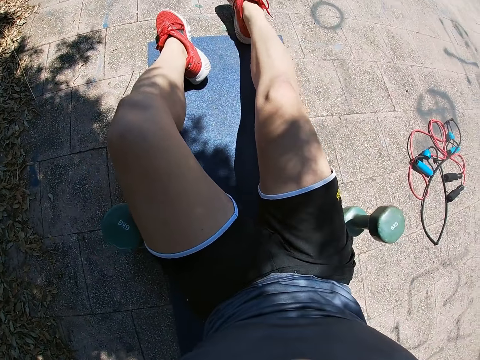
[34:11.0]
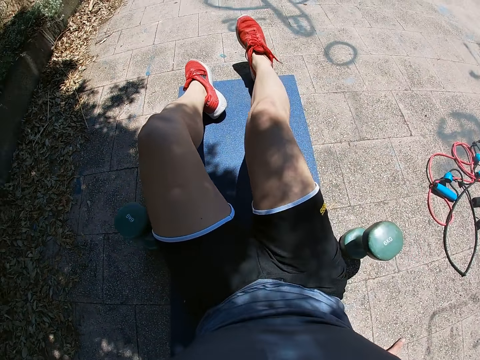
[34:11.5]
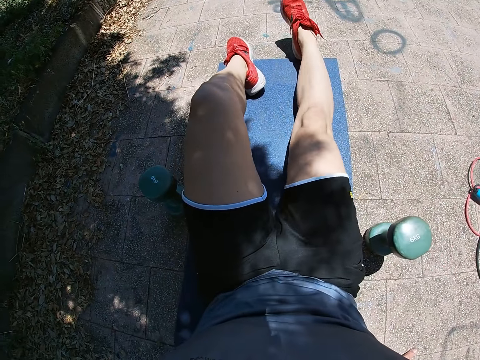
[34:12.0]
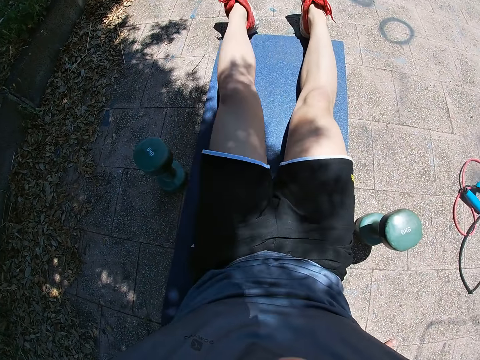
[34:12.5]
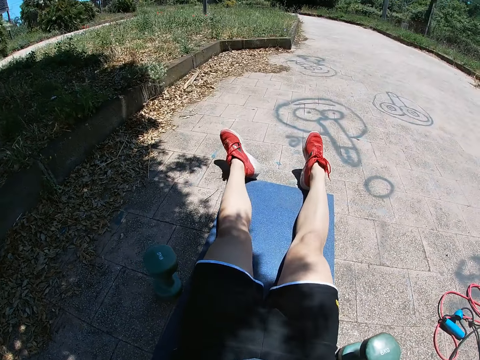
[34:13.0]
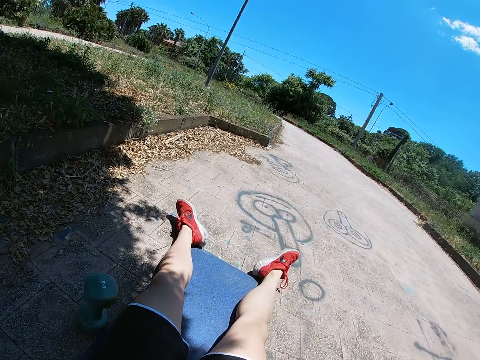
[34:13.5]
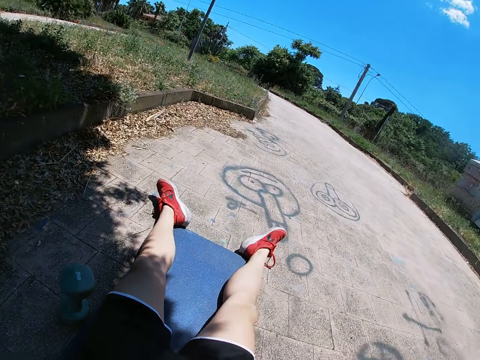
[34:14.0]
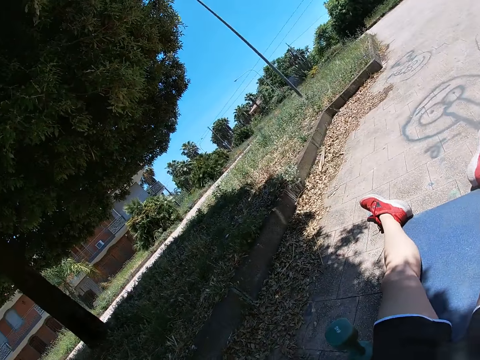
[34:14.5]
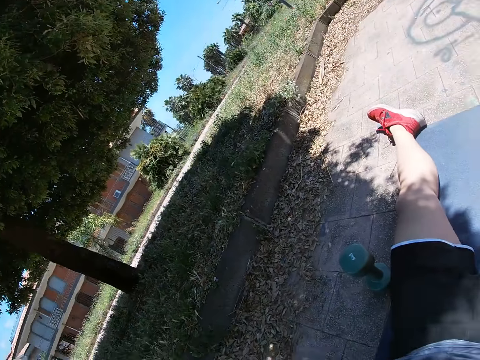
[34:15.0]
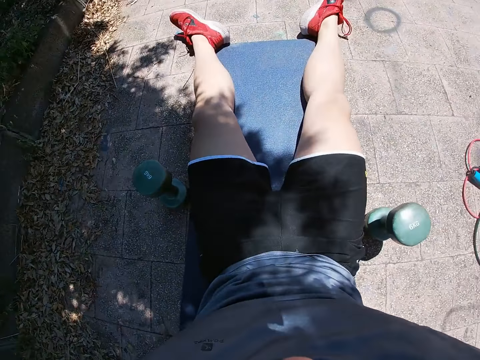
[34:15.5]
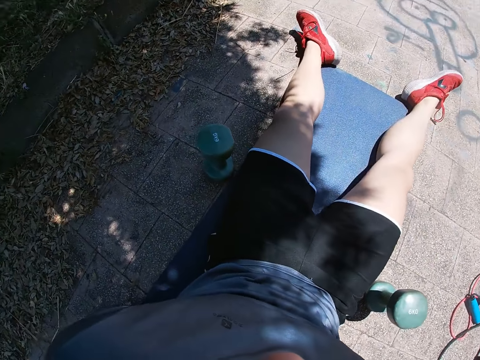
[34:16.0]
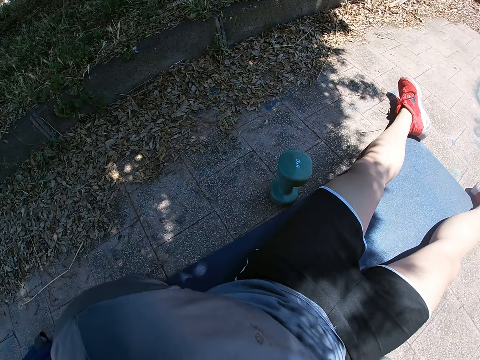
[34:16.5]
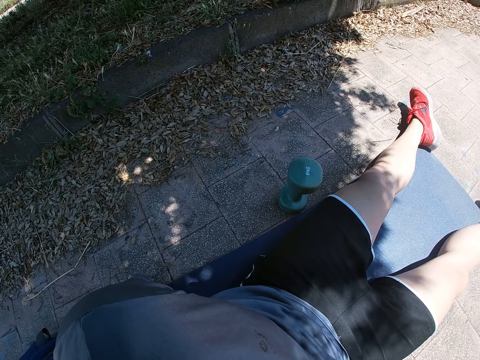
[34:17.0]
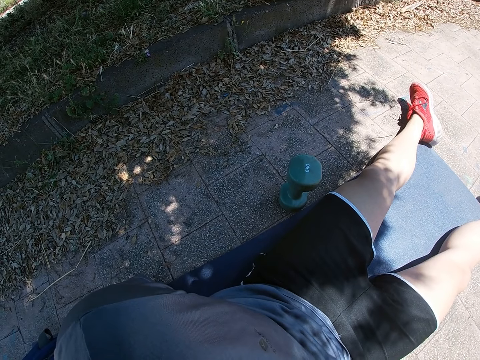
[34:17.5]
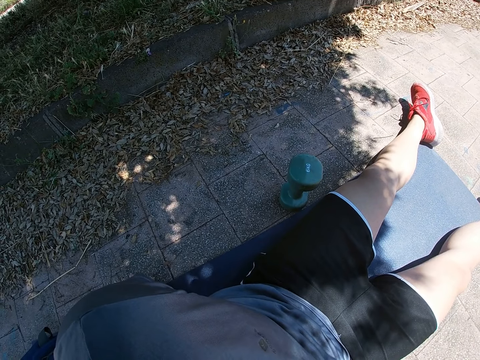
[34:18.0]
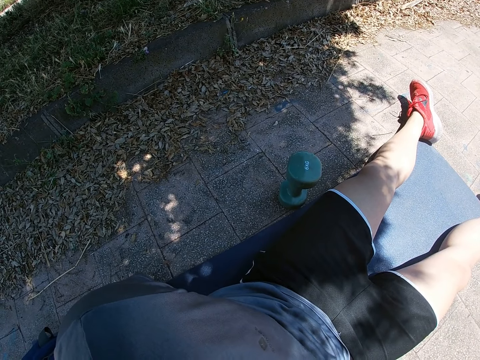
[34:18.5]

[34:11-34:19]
The camera wearer stretches his right leg and stretches his left leg. He flattens the legs.

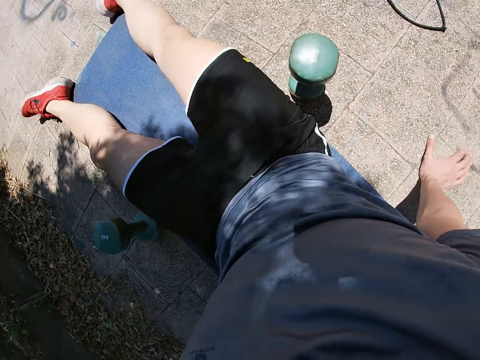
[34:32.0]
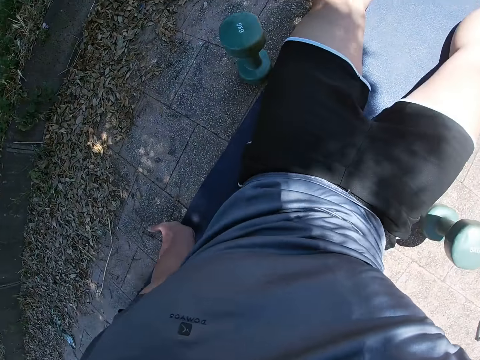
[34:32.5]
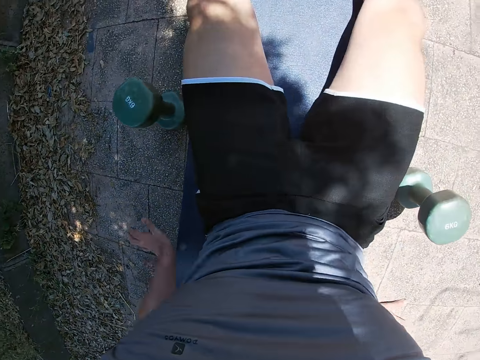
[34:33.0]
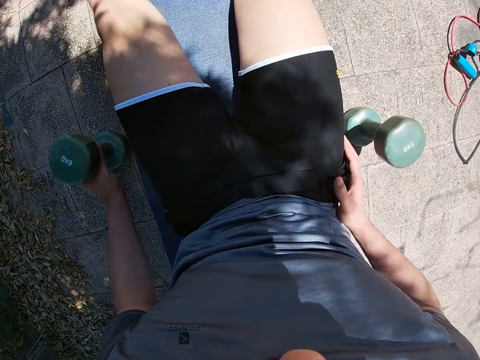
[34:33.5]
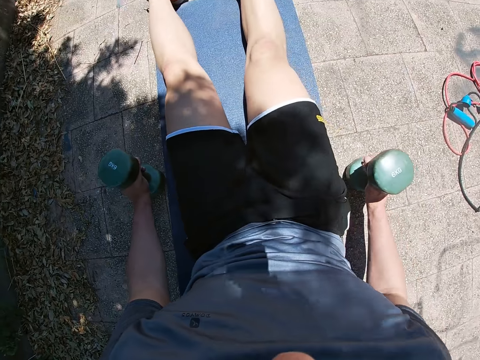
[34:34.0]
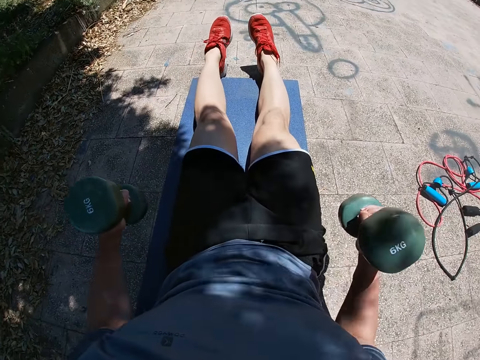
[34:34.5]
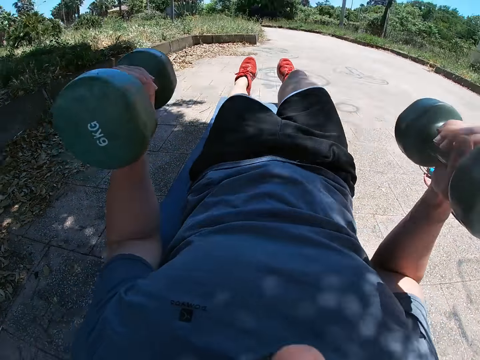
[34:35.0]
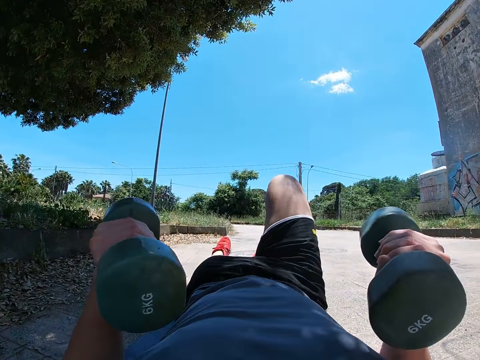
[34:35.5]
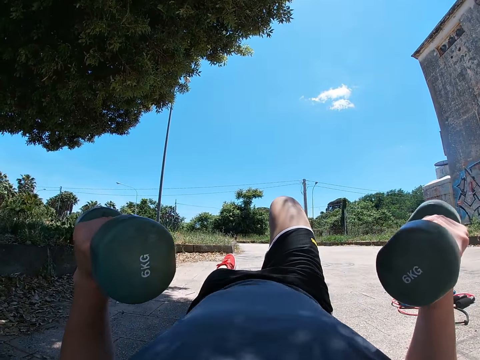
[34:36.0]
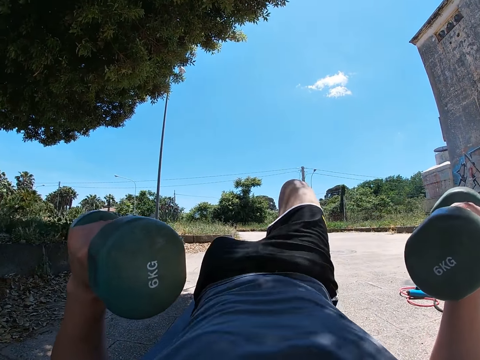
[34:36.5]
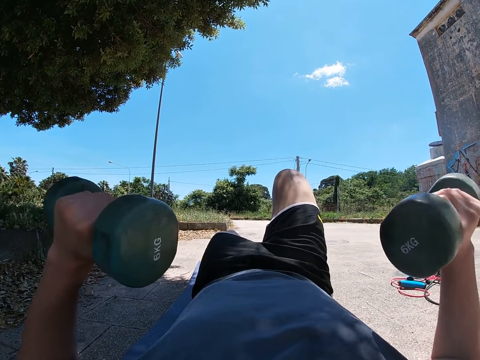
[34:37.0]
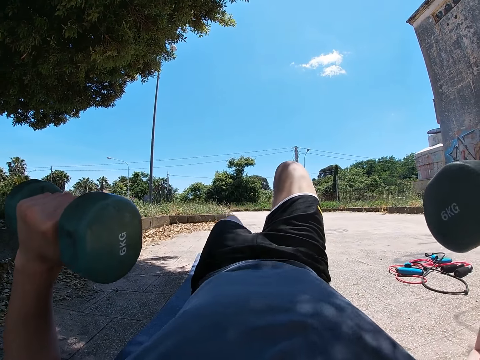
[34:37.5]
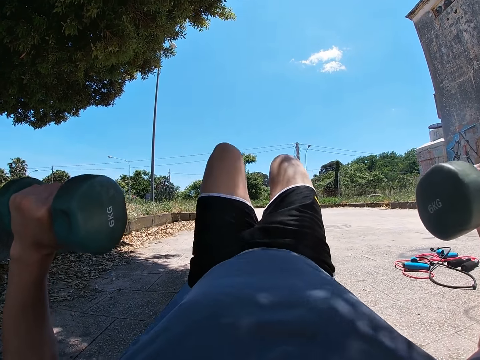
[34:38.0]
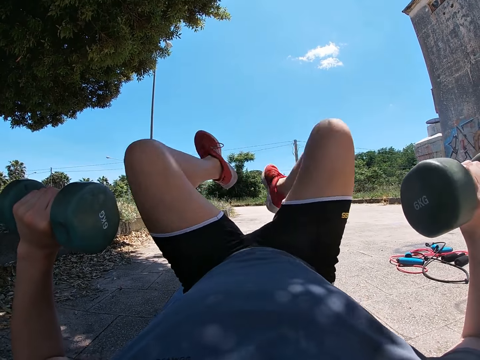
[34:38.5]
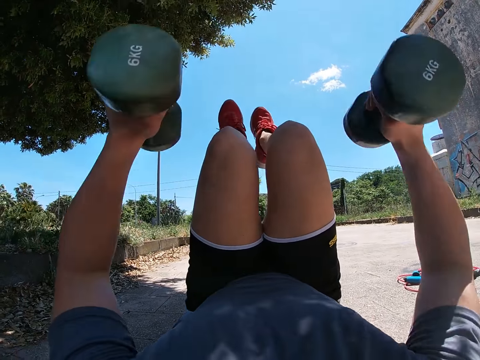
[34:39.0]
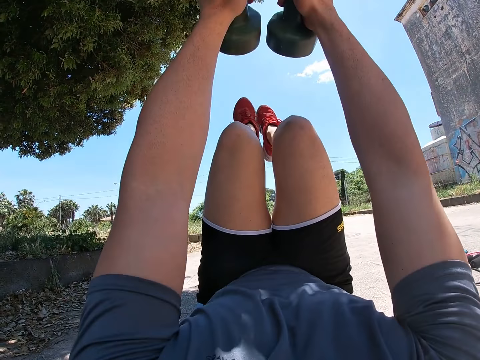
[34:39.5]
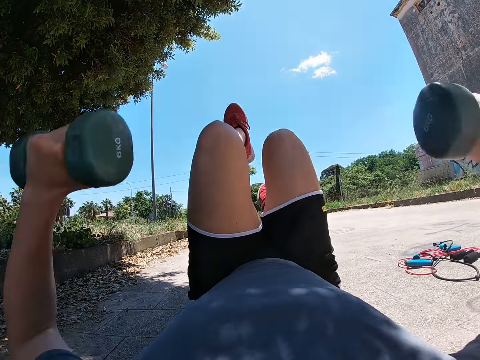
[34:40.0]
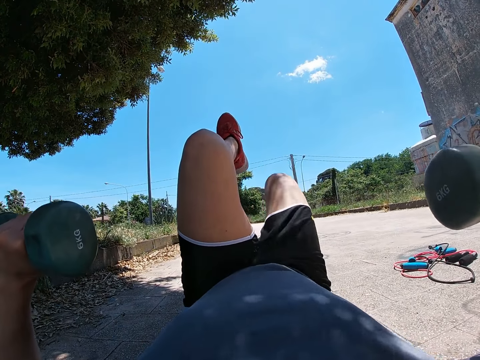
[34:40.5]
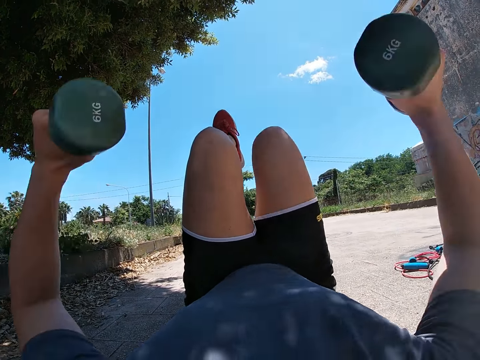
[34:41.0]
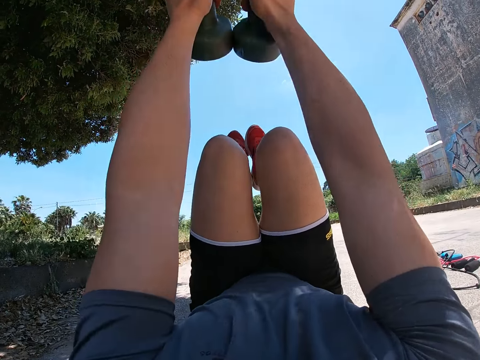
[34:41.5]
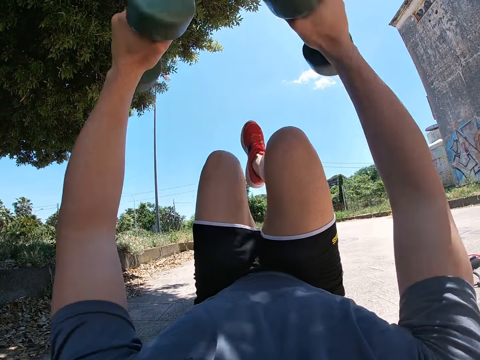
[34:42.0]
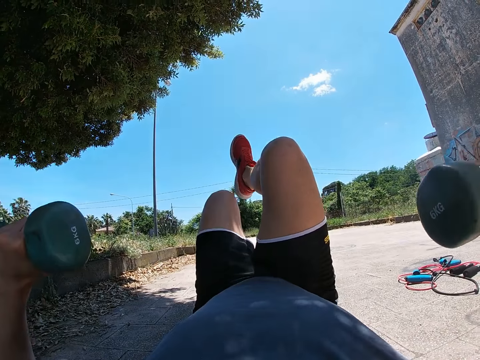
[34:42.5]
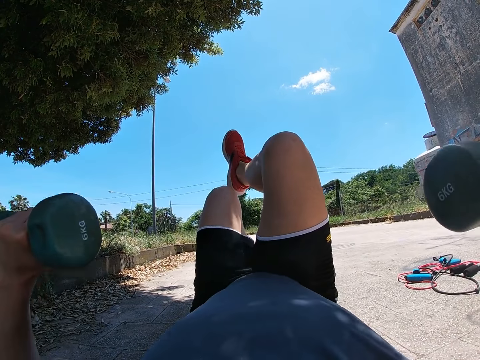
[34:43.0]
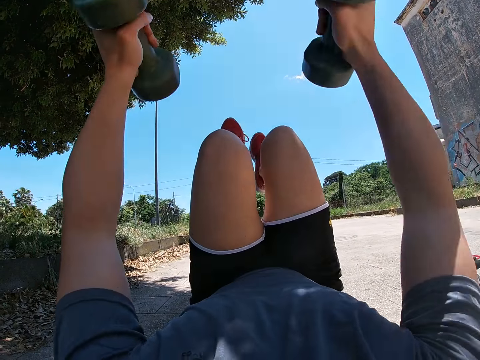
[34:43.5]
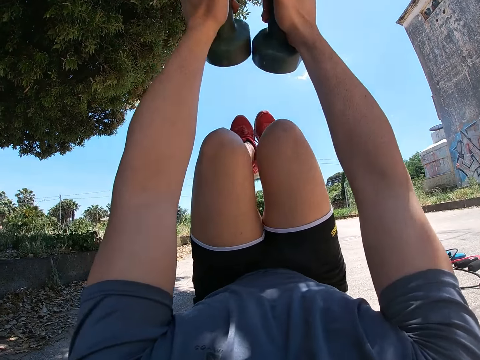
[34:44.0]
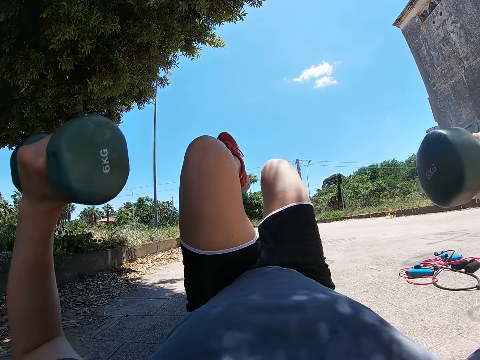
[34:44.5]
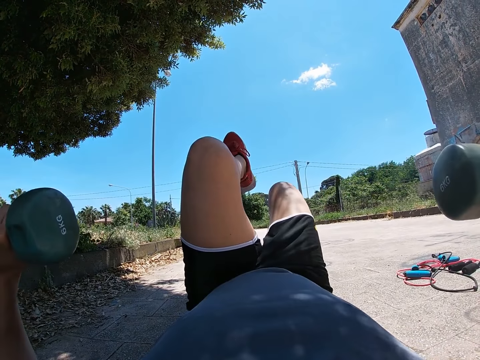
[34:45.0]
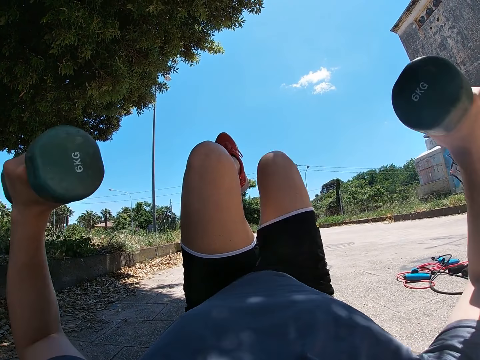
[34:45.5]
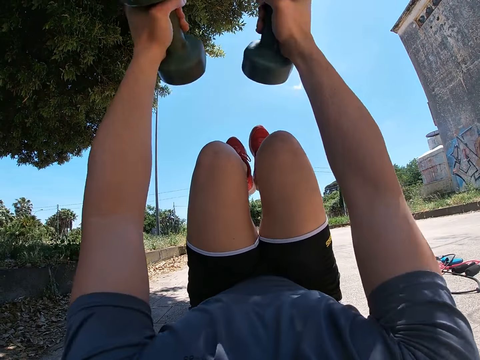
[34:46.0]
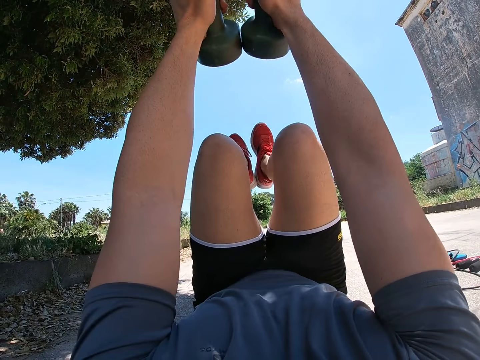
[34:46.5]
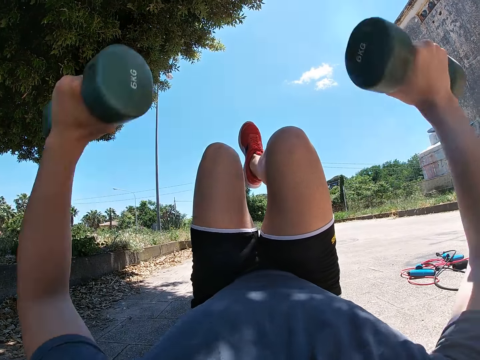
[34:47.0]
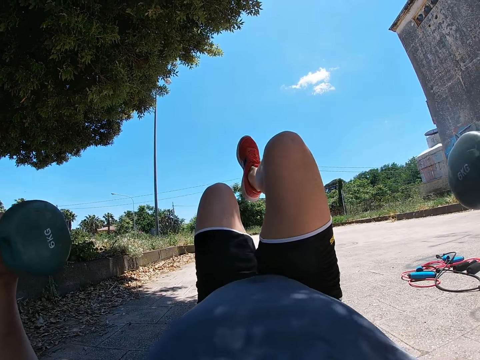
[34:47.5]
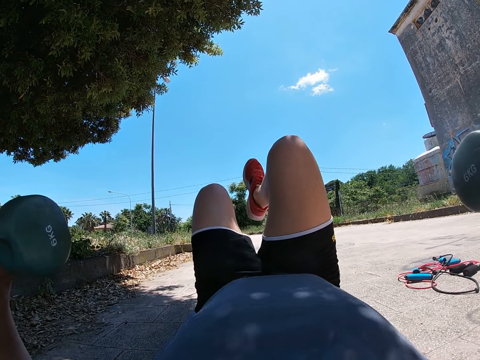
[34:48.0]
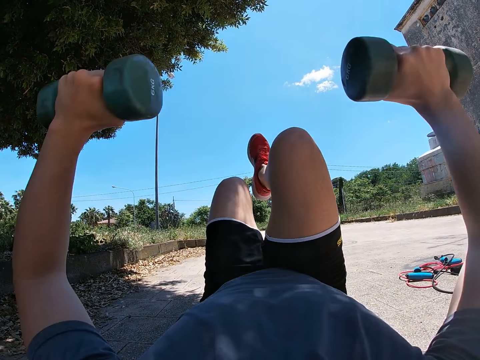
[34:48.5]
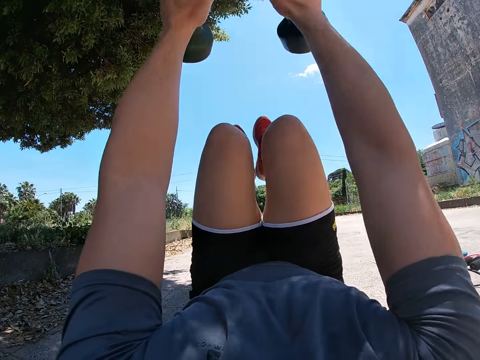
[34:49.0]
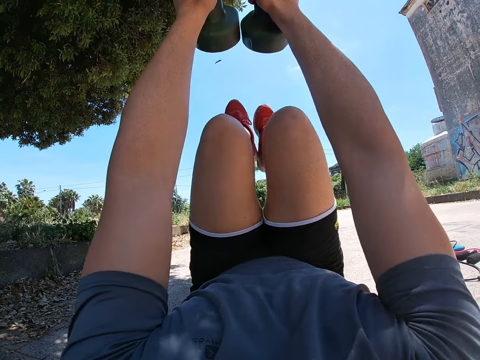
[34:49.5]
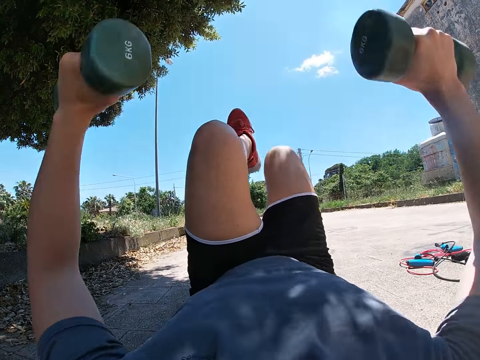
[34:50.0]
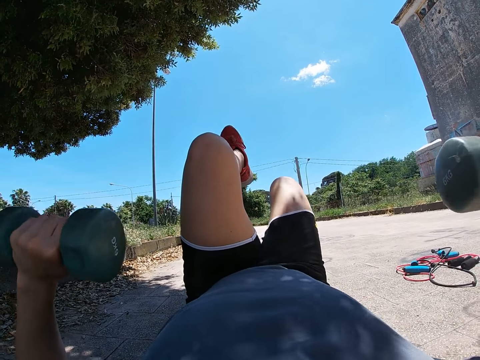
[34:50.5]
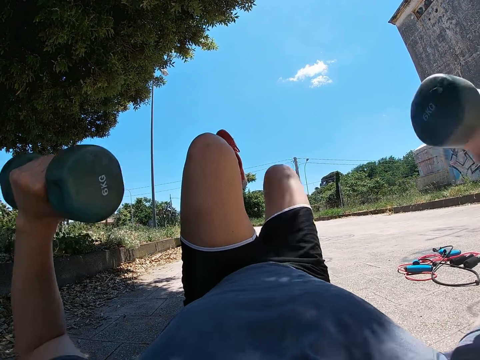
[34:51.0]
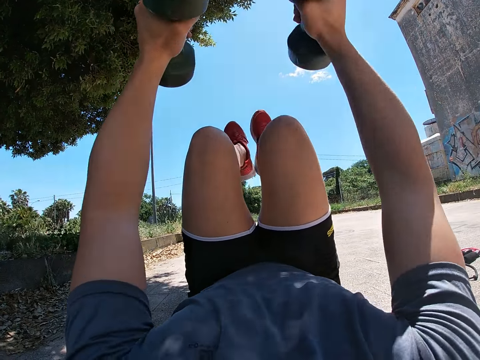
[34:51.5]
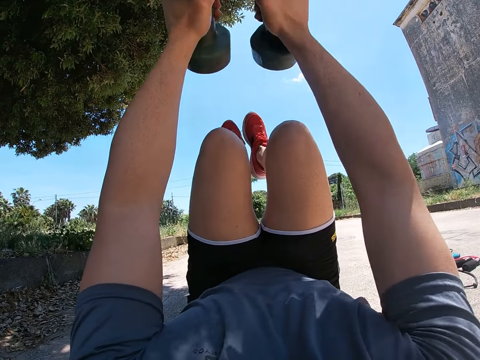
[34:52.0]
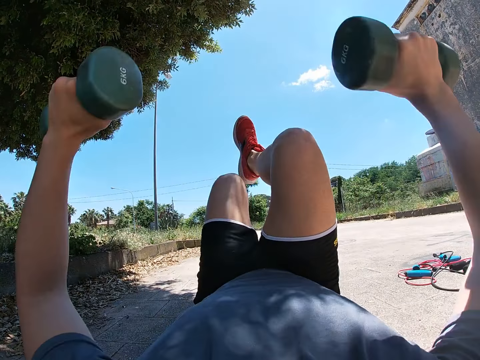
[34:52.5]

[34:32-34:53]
The camera wearer picks up the dumbbell with his left hand. He picks up the dumbbell with his right hand. He lays his back on the ground. He lifts the dumbbells. He lifts his left knee and lifts both legs off the ground. He stretches both hands upwards. He lifts up the dumbbells. He moves both hands sideways and lowers the dumbbells together with the right leg to the ground. He stretches both hands upwards and raises the dumbbells together with the right leg above the ground. He moves both hands sideways and lowers the dumbbells together with the left leg to the ground. He stretches both hands upwards and raises the dumbbells together with the left leg above the ground. He moves both hands sideways and lowers the dumbbells together with the right leg to the ground. He stretches both hands upwards and raises the dumbbells together with the right leg above the ground. He moves both hands sideways and lowers the dumbbells together with the left leg to the ground. He stretches both hands upwards and raises the dumbbells together with the left leg above the ground. He moves both hands sideways and lowers the dumbbells together with the right leg to the ground. He stretches both hands upwards and raises the dumbbells together with the right leg above the ground. He drops his left leg to the ground and moves both hands sideways.
